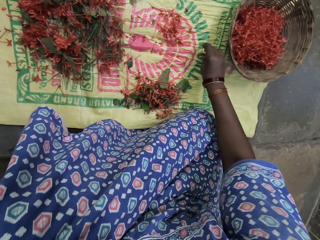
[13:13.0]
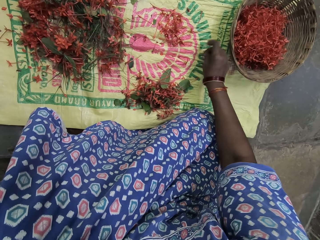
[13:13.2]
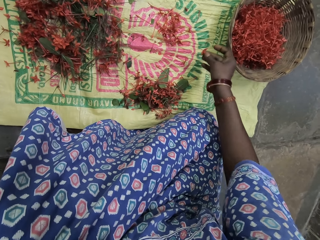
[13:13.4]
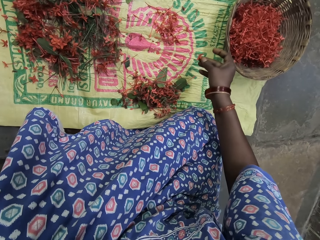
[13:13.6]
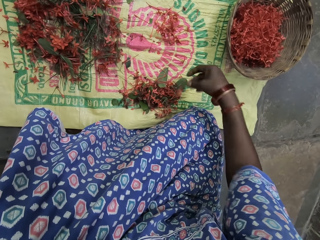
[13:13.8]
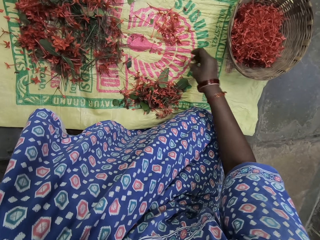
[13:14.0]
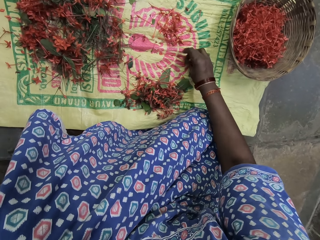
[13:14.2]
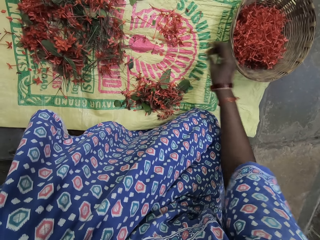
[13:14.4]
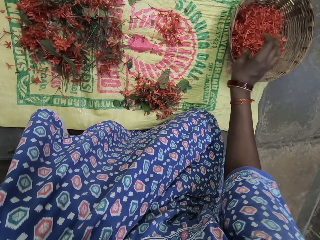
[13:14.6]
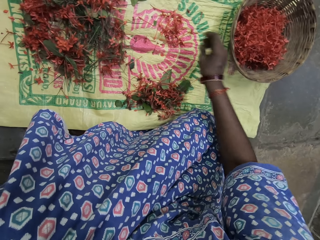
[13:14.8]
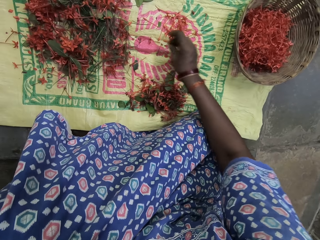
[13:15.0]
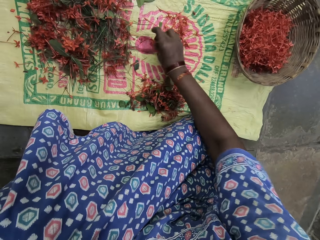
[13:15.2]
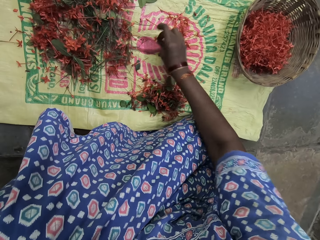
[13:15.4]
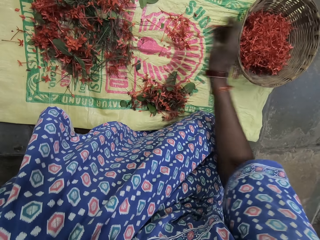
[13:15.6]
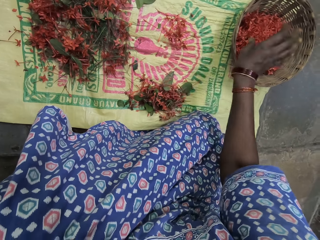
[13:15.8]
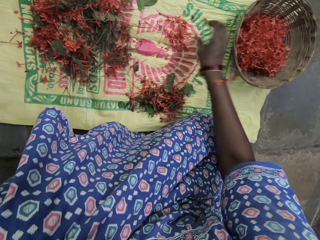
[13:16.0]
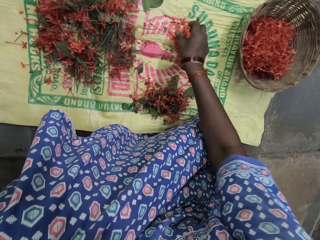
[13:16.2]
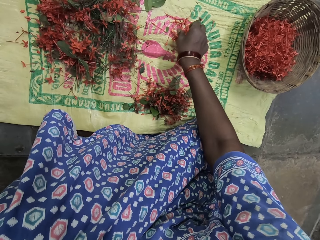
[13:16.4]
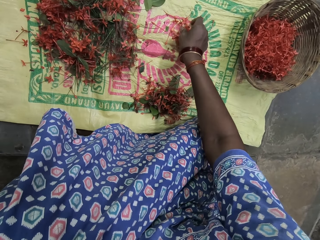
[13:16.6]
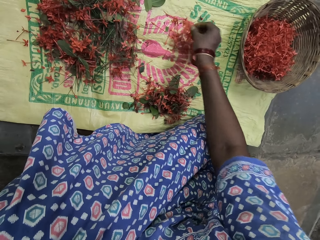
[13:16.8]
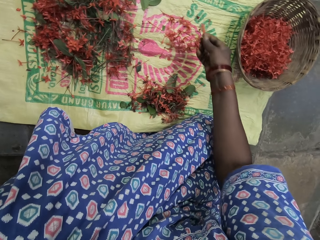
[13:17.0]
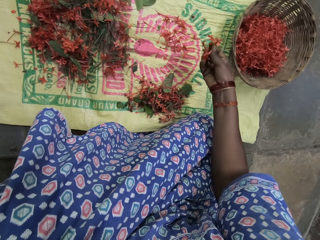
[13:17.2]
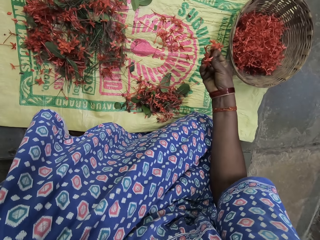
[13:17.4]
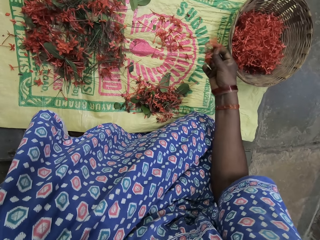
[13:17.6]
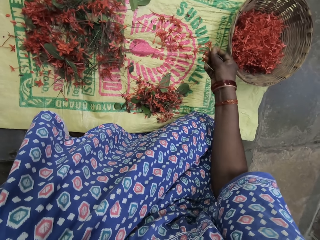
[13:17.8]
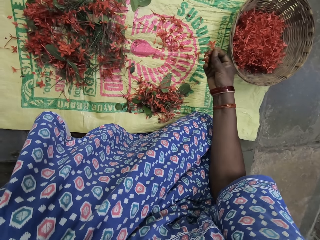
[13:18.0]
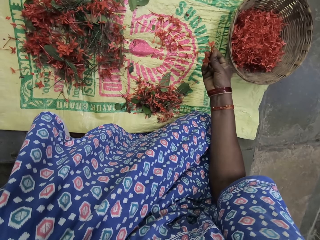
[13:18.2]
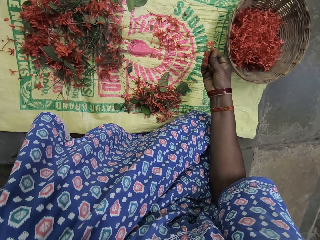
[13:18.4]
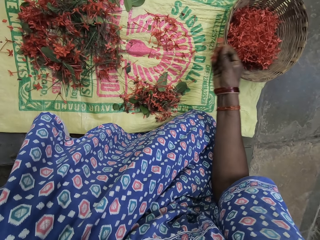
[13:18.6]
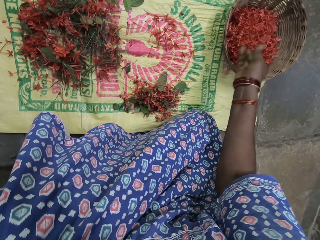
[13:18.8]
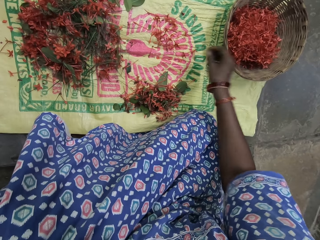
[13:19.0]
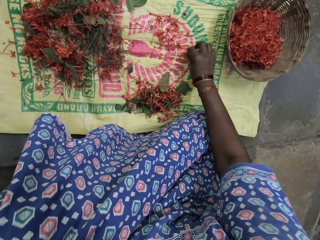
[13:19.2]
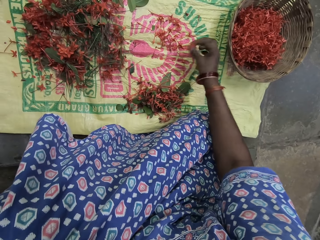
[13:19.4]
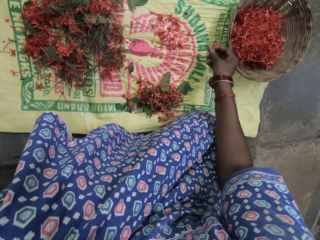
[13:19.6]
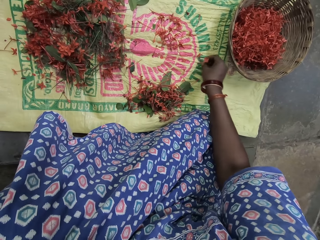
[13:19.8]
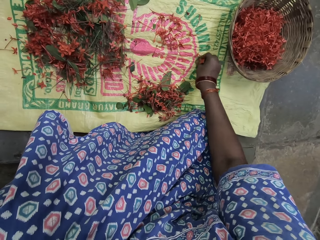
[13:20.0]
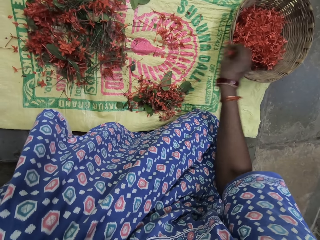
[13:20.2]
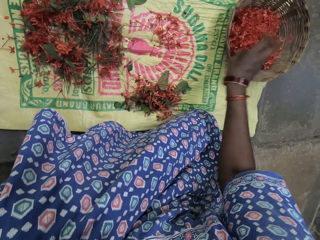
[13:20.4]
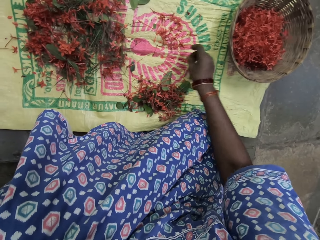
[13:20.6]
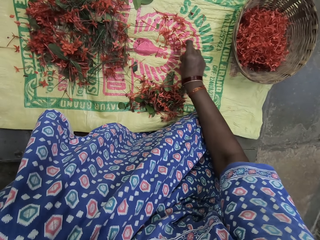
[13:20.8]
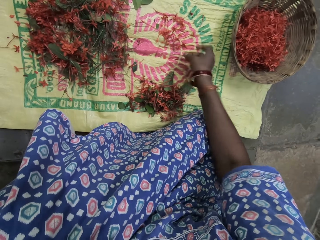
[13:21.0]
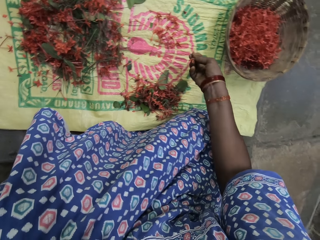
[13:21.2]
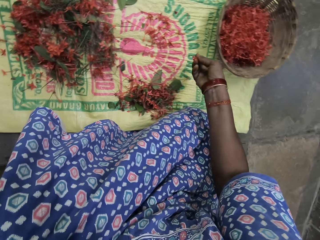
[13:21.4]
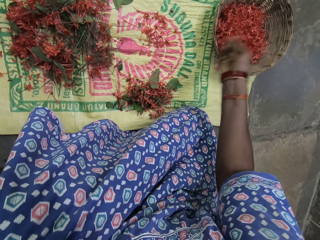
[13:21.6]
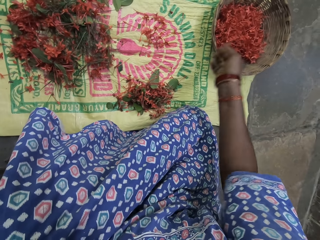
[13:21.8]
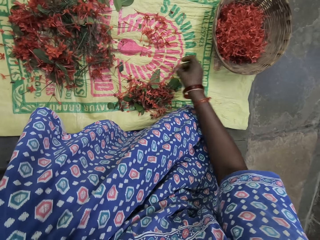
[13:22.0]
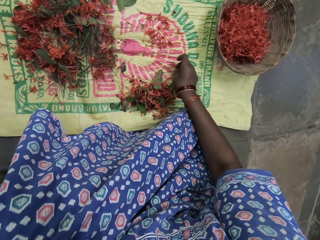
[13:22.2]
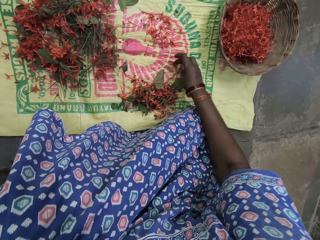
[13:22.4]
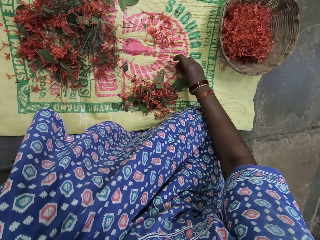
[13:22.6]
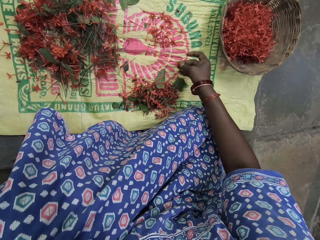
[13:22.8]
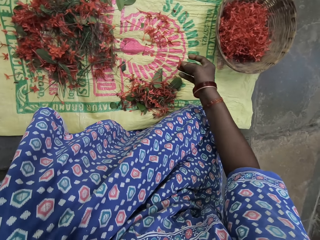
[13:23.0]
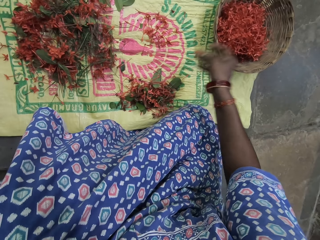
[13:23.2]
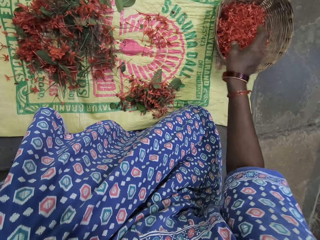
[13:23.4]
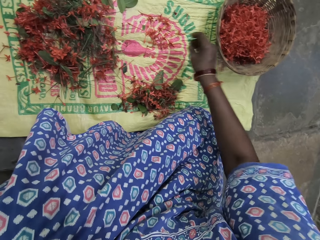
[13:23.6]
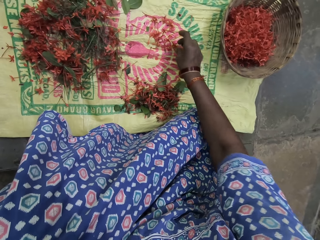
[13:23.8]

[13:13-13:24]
The camera wearer puts the filament of a flower inside the basket. They move the filament of the flower on the sack. They pick up the filament of the flower from the sack. They put the filament of the flower inside the basket. They pick up the filament of the flower from the sack. They put the filament of the flower inside the basket. They pick up the filaments of the flower from the sack. They put the filaments of the flower inside the basket. They pick up the filaments of the flower from the sack. They put the filament of the flower inside the basket. They pick up the filaments of the flower from the sack. They put the filaments of the flower inside the basket. They pick up the filament of the flower from the sack. They put the filament of the flower inside the basket.

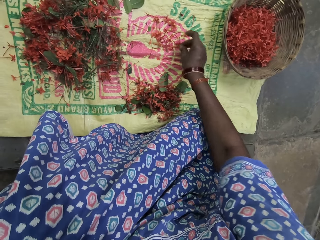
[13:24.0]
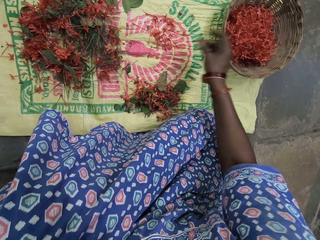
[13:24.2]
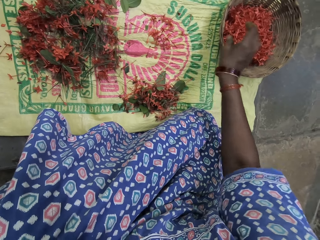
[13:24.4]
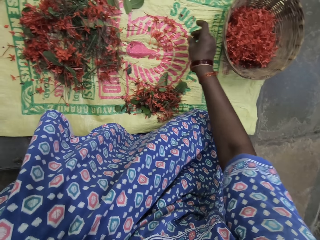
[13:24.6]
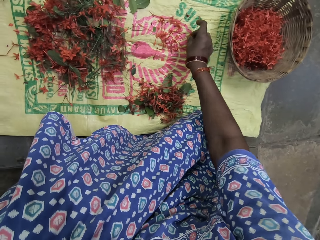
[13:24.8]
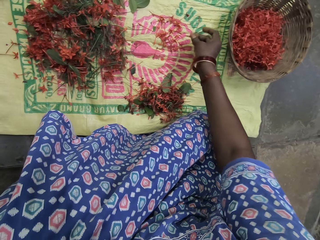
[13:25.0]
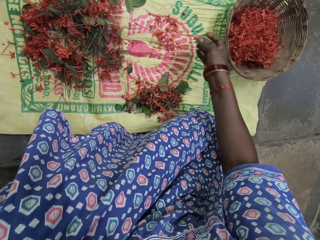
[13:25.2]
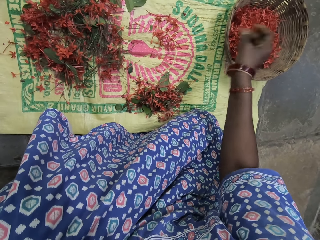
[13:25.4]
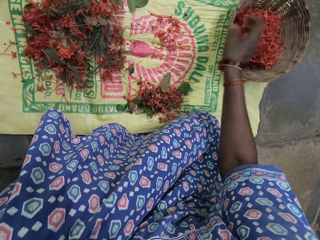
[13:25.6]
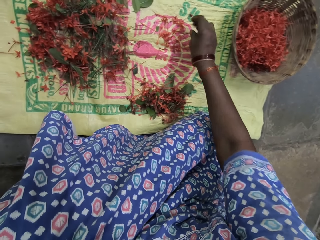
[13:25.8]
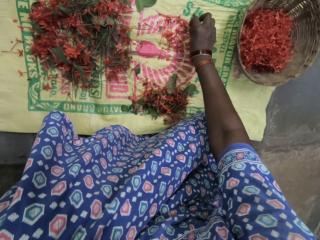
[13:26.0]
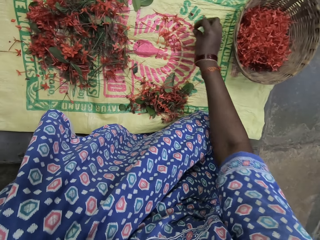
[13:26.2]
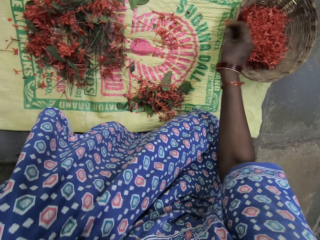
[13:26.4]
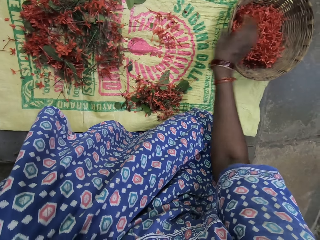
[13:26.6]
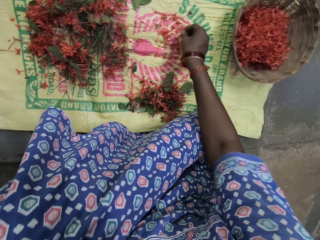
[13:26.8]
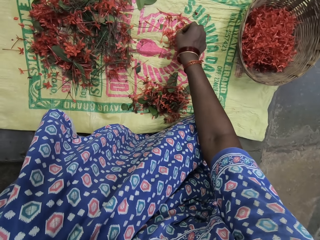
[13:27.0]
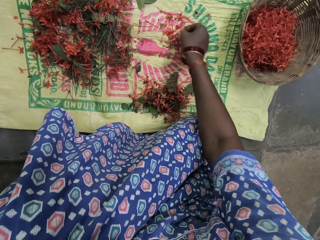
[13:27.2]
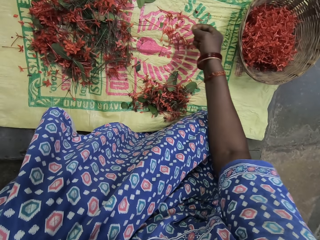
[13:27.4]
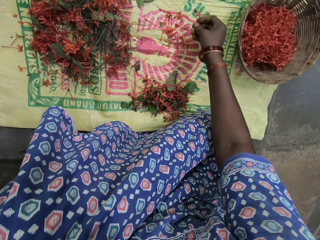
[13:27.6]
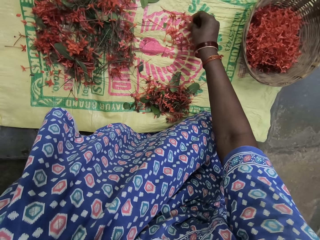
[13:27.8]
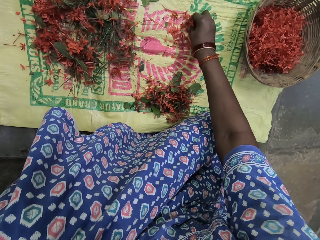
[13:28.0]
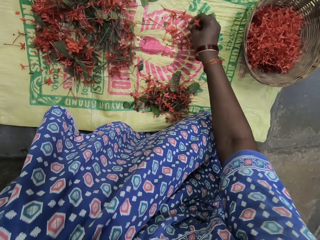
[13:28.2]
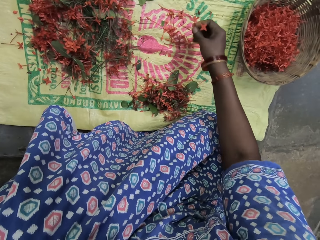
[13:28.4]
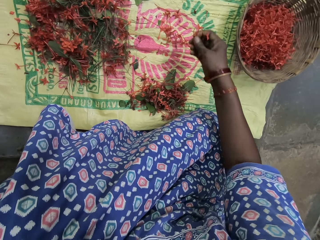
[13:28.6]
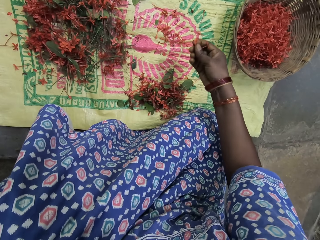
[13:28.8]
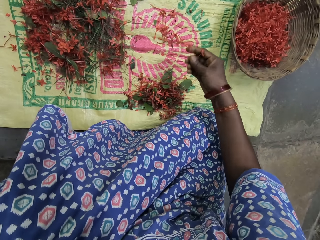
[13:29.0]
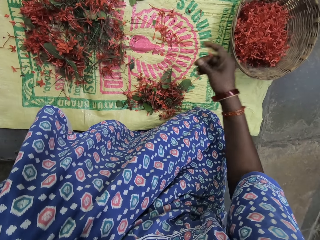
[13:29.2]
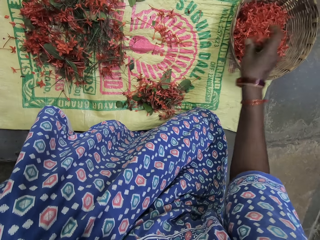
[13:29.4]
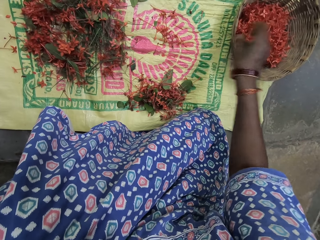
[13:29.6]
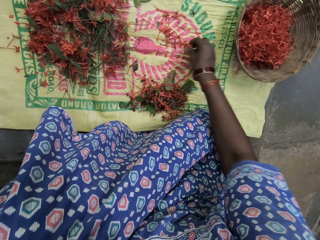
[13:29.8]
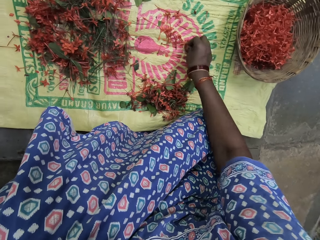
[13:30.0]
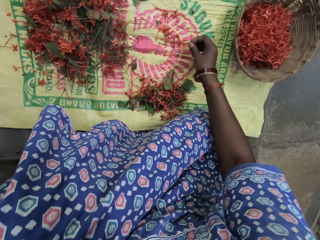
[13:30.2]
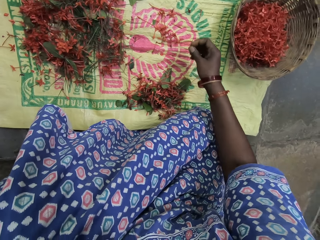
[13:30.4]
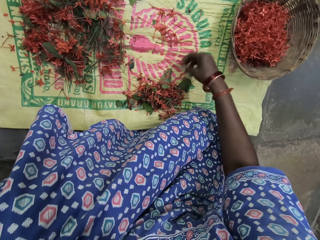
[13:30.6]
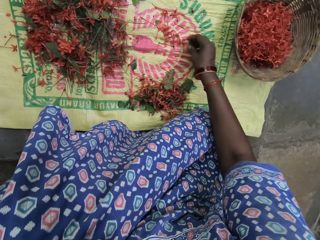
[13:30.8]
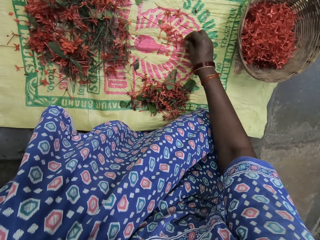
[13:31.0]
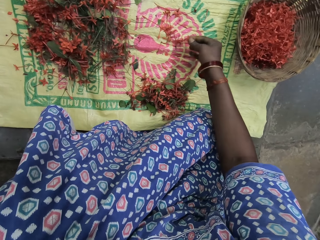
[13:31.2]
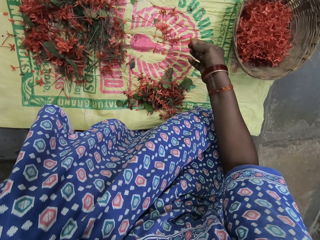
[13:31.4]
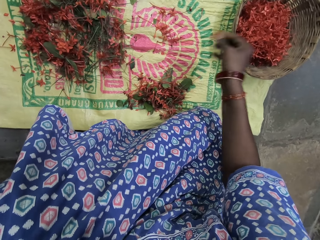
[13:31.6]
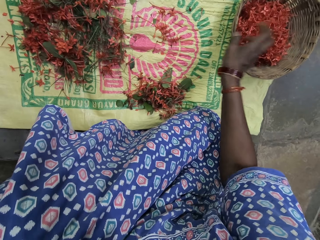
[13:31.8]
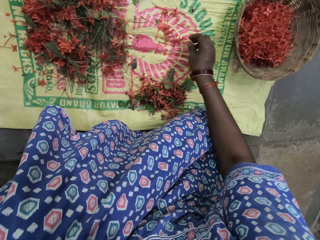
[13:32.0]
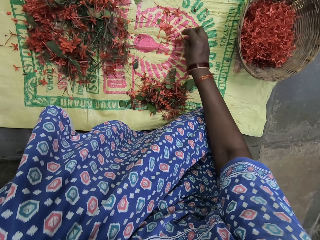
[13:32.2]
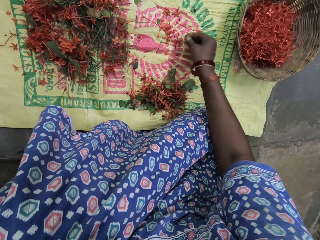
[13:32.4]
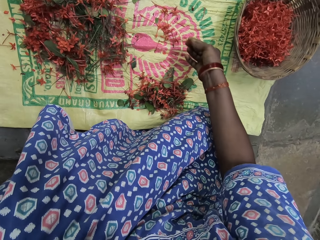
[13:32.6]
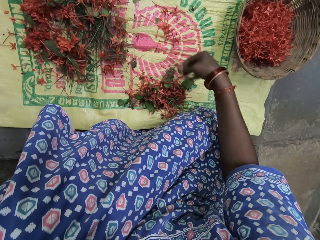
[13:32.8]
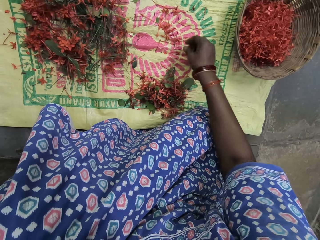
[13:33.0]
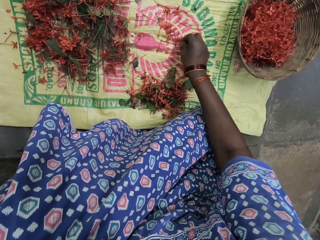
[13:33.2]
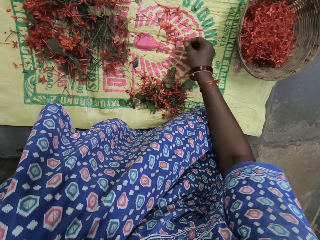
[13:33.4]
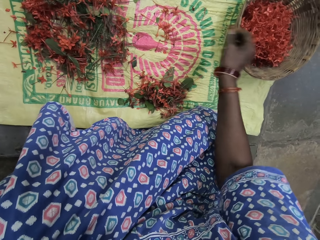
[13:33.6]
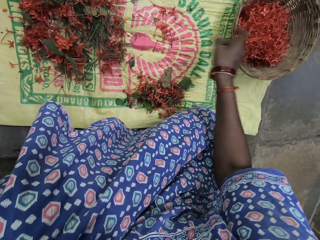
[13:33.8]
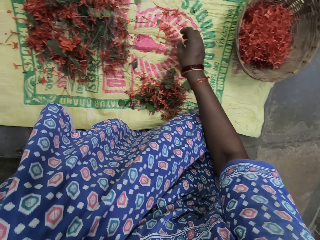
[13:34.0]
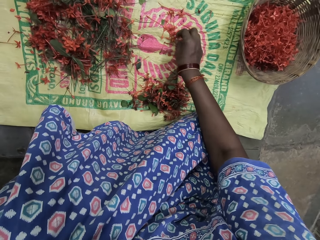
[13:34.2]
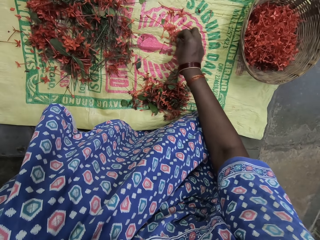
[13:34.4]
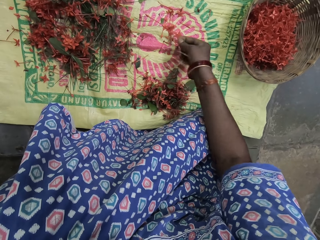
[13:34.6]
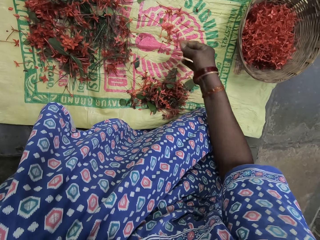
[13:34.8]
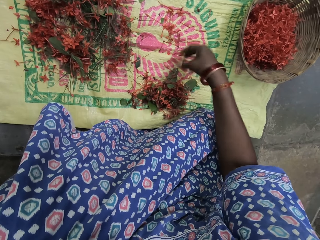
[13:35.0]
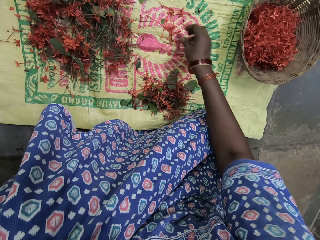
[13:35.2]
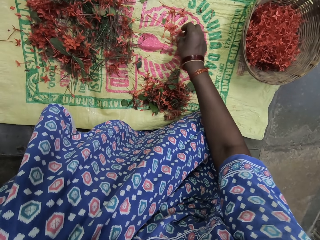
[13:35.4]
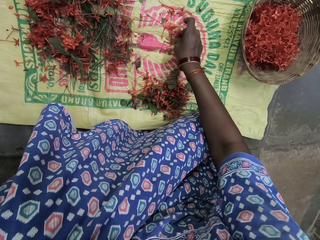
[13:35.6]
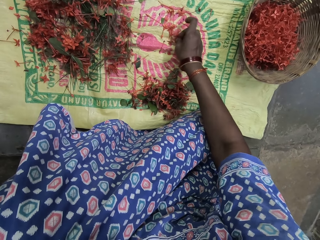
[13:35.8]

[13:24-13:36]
The camera wearer picks up the filament of a flower from the sack. They put the filament of the flower inside the basket. They pick up the filament of the flower from the sack. They put the filament of the flower inside the basket. They pick up the filament of the flower from the sack. They put the filament of the flower inside the basket. They pick up the filaments of the flower from the sack. They put the filaments of the flower inside the basket. They move the flower stalk on the sack. They pick up the filament of the flower from the sack. They put the filament of the flower inside the basket. They move the flower stalk on the sack. They pick up the filament of the flower from the sack. They put the filament of the flower inside the basket. They move the flower stalks on the sack.
